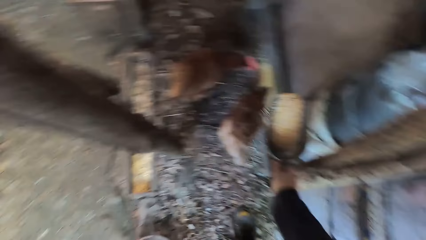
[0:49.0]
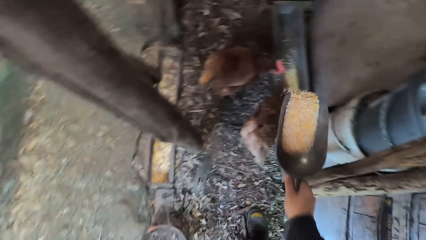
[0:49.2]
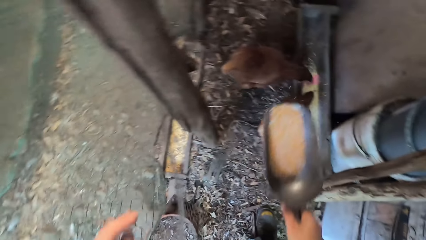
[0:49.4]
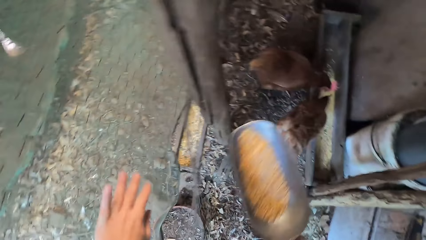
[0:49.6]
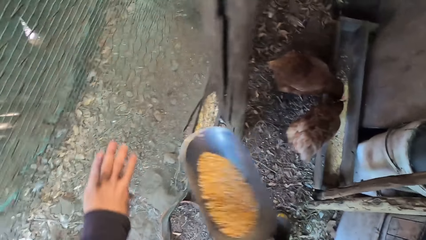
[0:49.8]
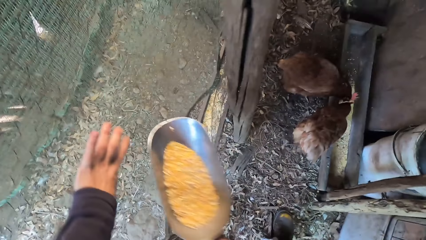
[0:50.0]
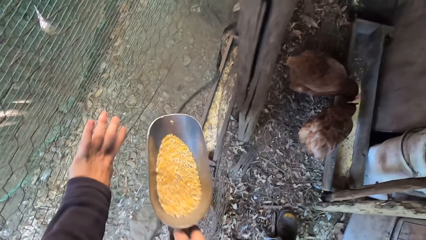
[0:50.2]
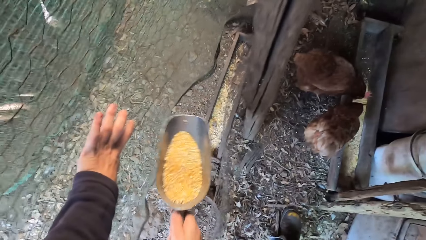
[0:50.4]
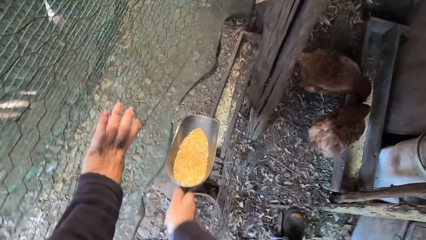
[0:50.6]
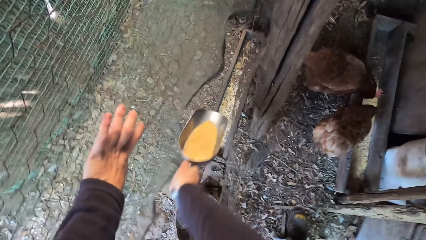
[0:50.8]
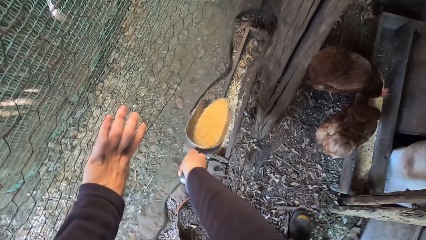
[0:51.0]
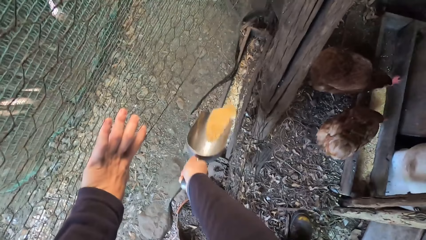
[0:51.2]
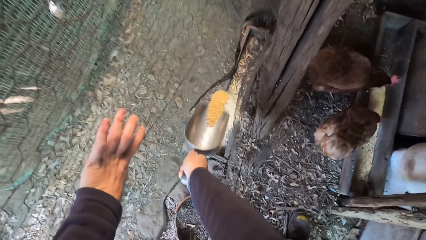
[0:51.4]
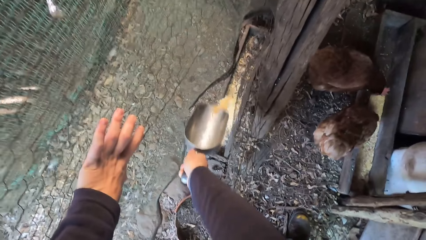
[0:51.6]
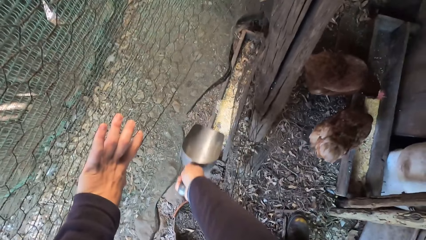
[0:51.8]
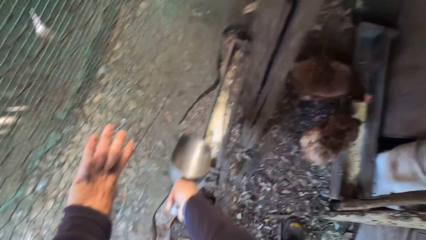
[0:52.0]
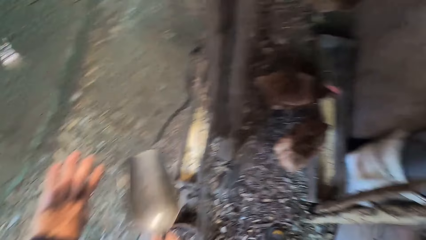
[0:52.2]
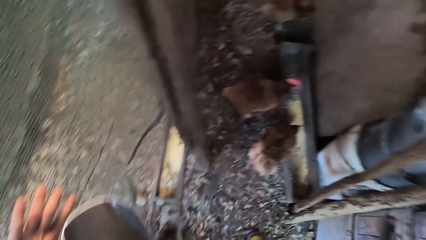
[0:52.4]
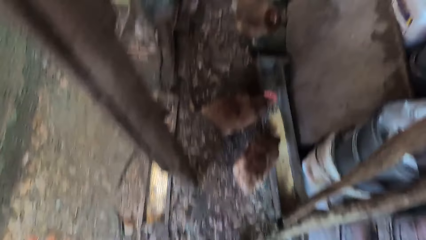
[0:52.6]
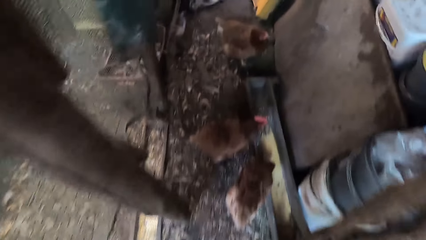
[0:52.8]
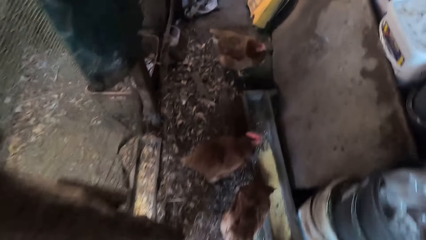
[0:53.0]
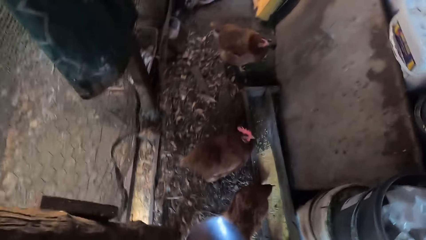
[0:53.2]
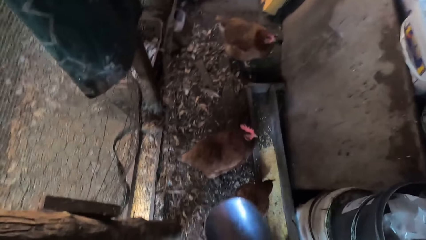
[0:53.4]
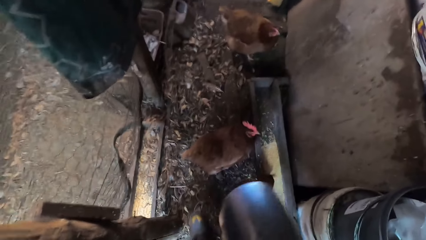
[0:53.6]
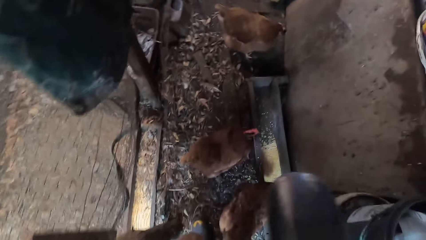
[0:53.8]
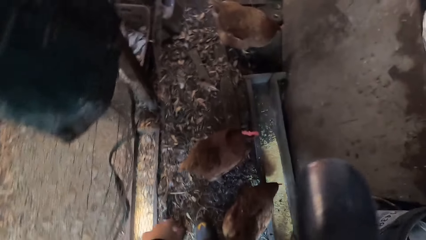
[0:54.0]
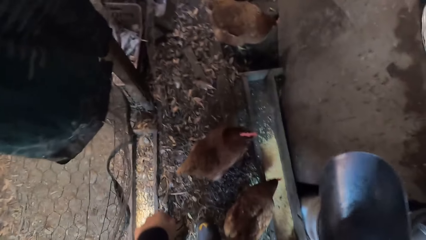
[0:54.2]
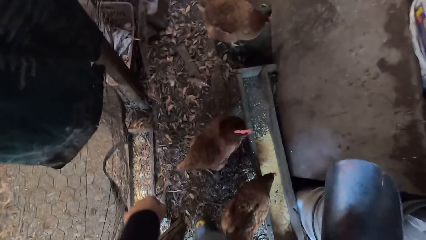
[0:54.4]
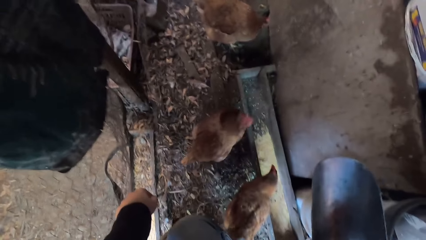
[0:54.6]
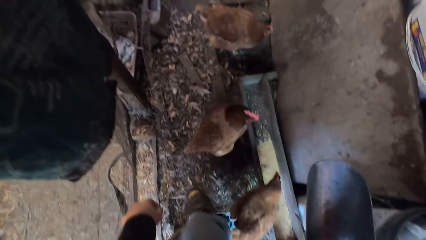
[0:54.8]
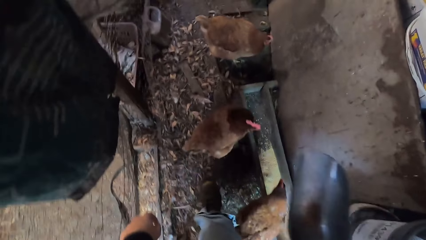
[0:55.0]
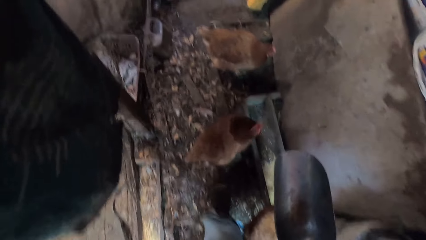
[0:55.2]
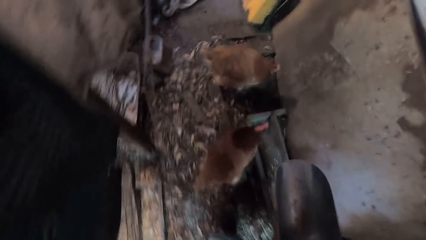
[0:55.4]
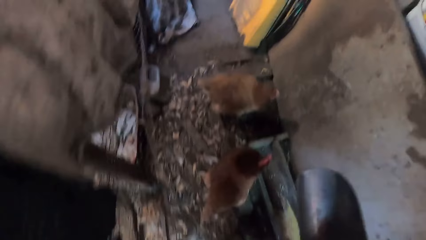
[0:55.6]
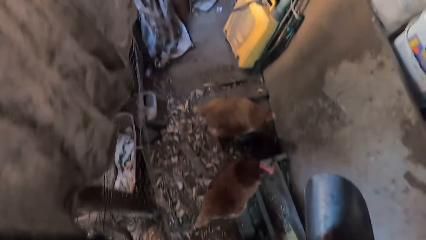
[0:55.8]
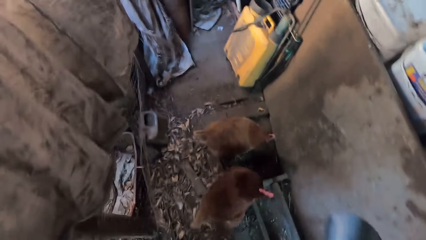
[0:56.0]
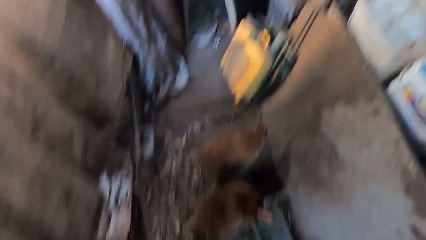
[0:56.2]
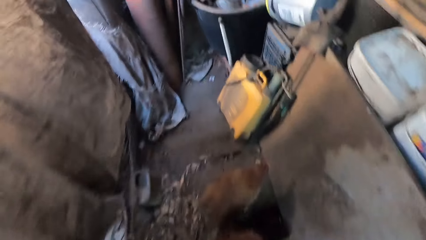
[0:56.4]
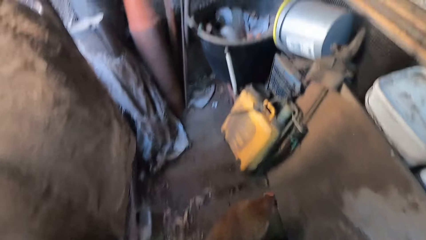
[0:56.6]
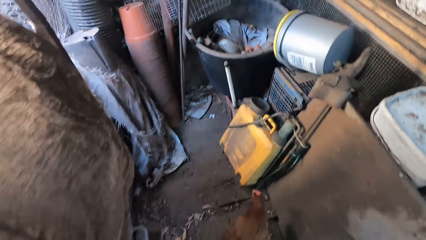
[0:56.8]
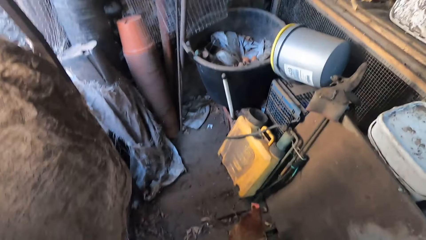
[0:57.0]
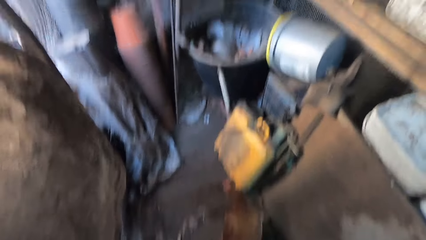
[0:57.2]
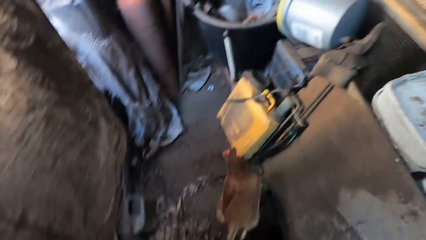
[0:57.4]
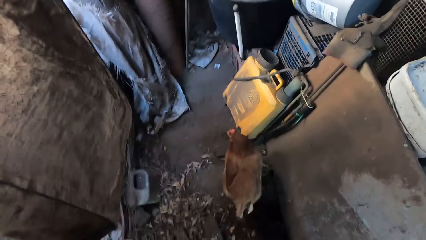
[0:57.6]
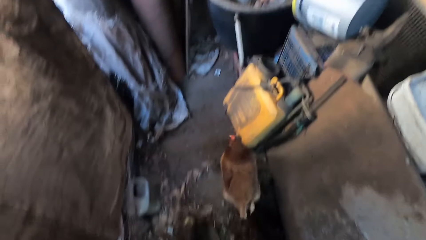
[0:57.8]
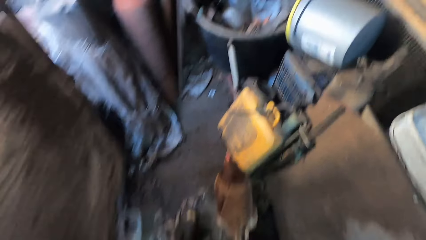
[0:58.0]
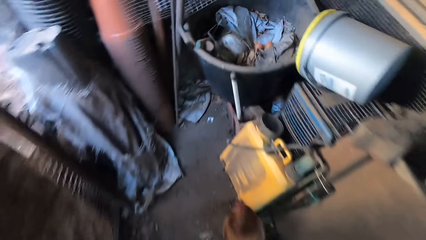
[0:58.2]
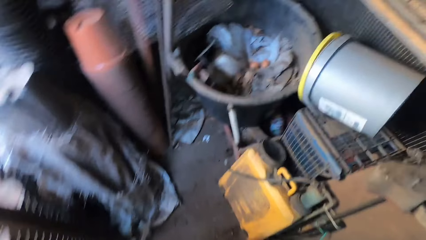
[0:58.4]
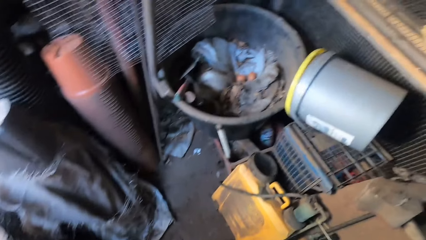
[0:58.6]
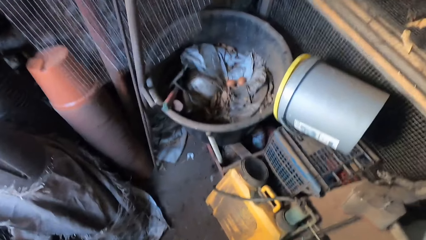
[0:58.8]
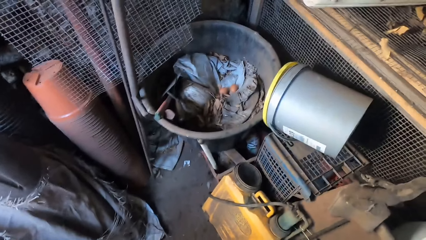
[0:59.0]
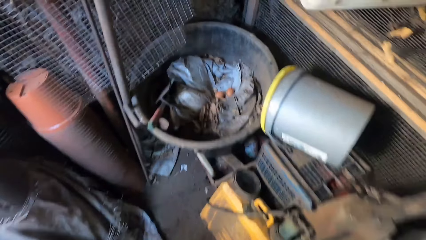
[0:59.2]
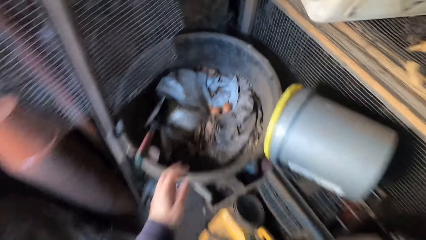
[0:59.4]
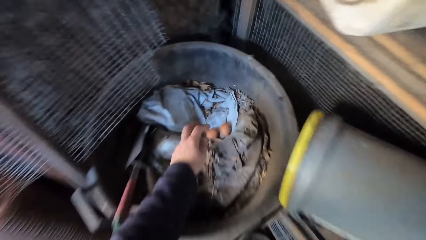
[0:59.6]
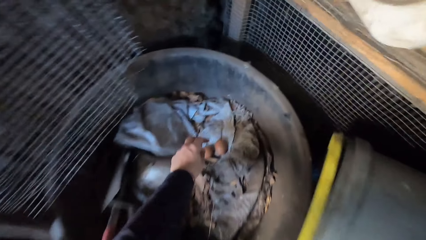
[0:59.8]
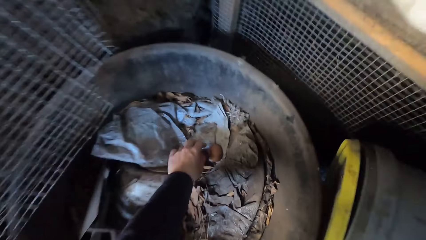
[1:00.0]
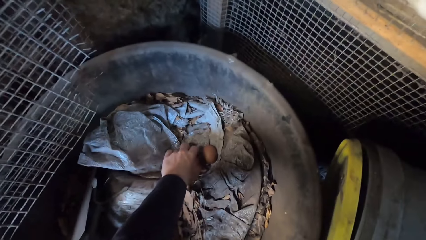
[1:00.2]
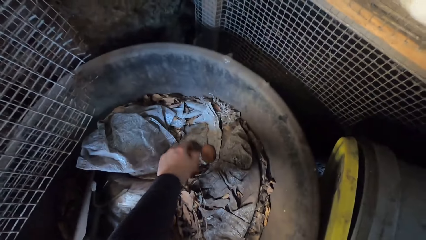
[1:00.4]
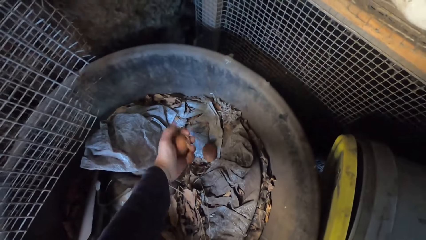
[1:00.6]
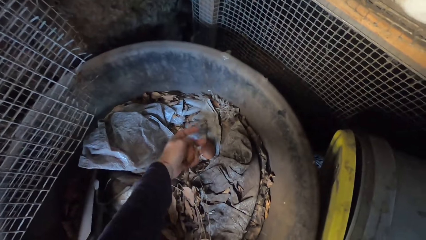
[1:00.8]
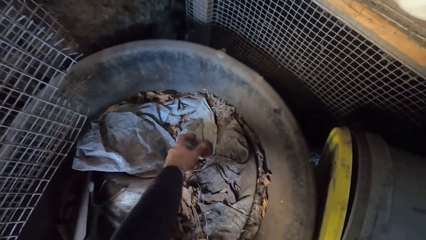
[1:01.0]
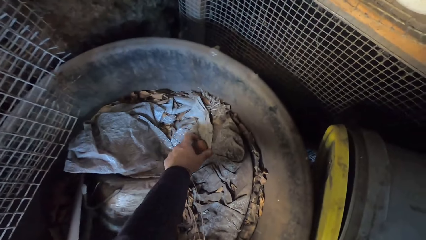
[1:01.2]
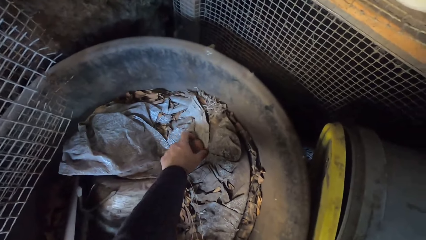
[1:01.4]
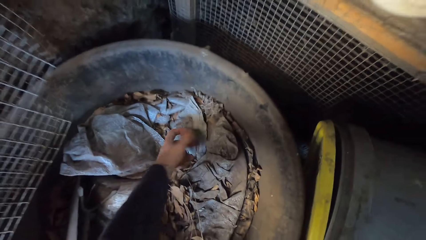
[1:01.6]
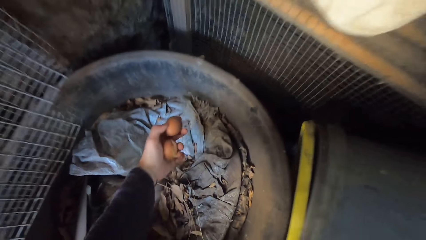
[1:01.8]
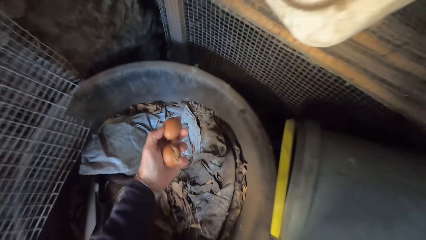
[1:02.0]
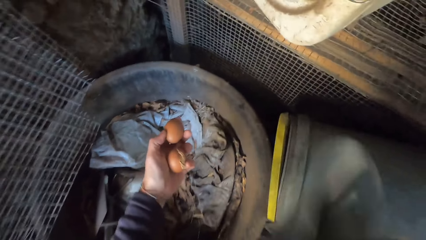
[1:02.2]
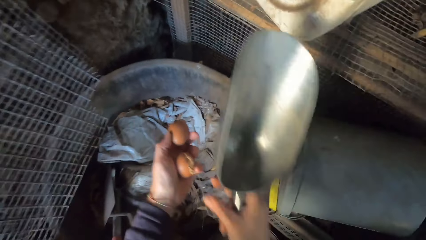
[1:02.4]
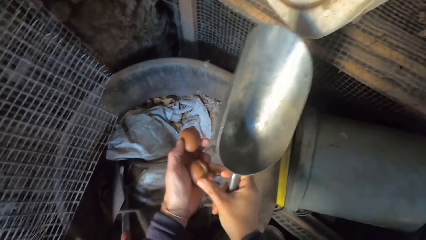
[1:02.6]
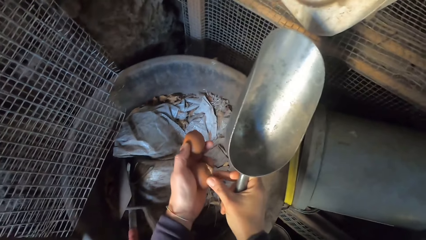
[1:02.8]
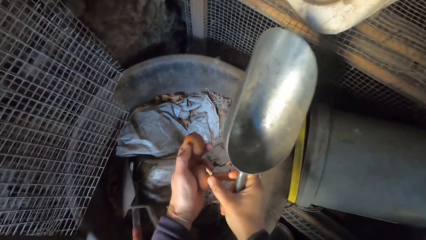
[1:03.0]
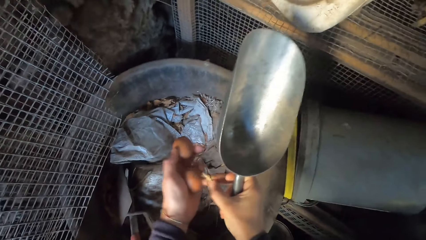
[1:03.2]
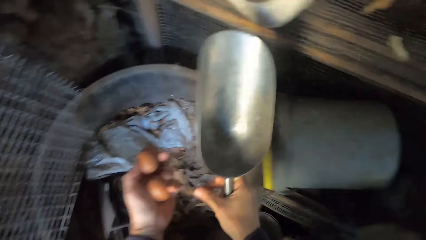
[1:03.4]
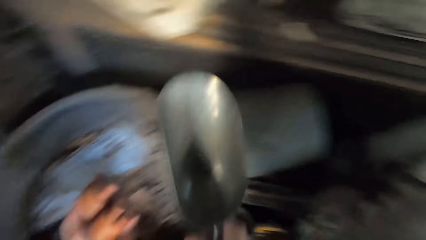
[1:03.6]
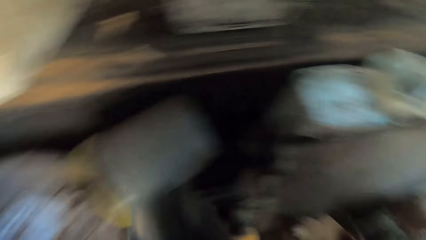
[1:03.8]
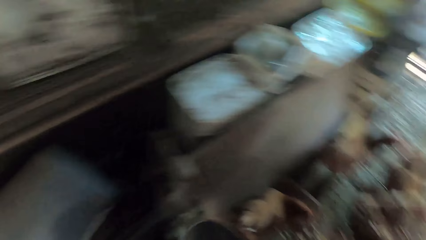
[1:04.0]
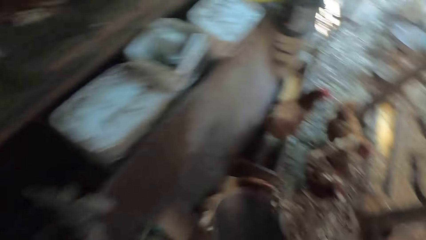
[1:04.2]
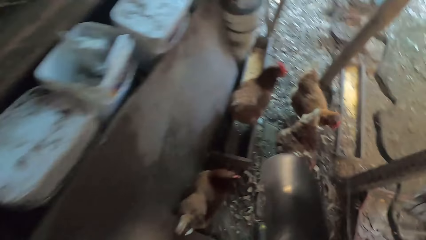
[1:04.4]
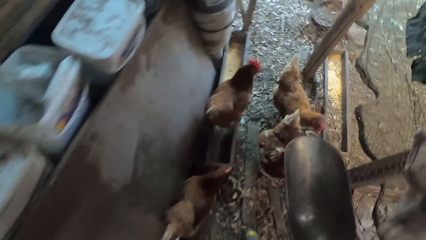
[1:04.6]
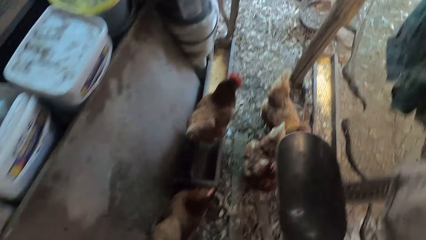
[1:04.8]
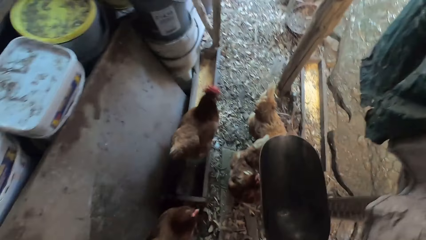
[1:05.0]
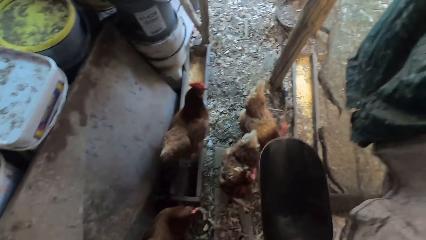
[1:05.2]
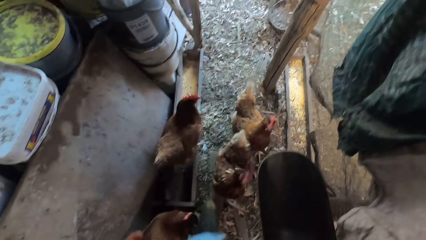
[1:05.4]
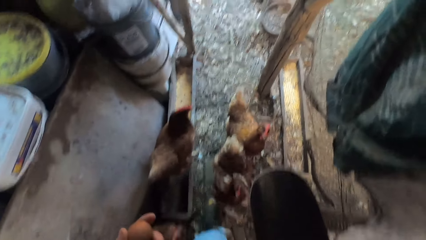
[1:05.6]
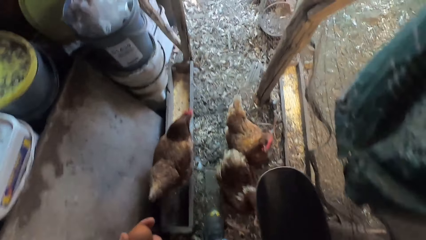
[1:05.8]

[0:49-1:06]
The camera wearer walks. He picks eggs from a drum with his left hand. He removes wood.
